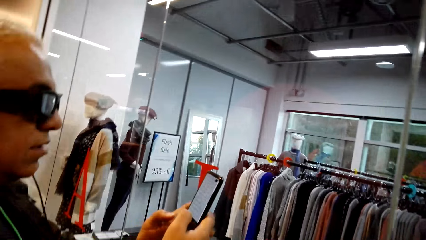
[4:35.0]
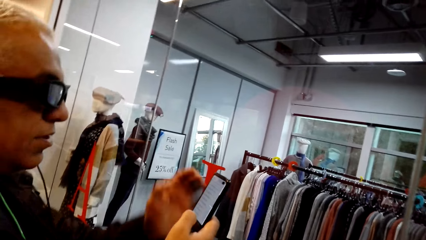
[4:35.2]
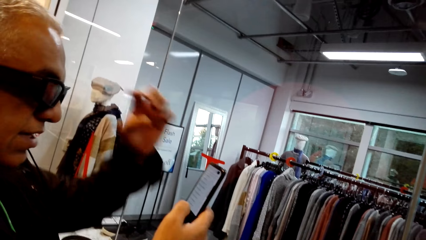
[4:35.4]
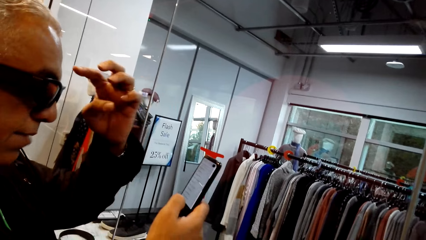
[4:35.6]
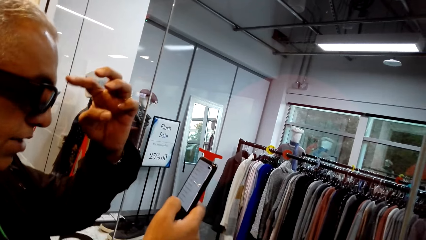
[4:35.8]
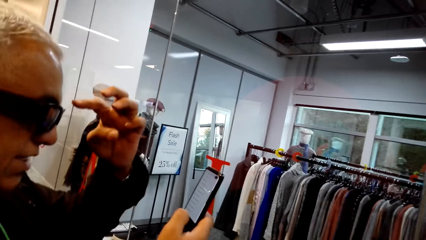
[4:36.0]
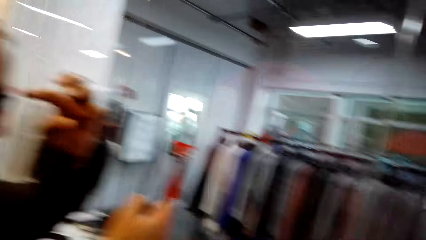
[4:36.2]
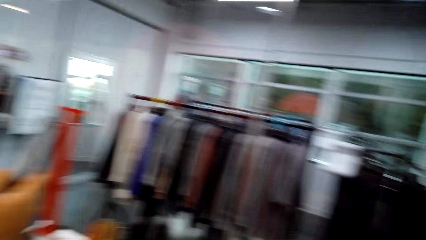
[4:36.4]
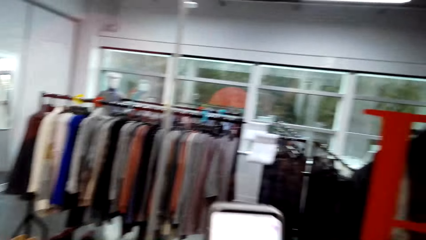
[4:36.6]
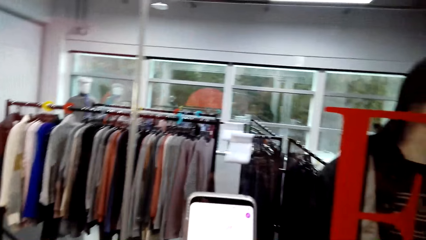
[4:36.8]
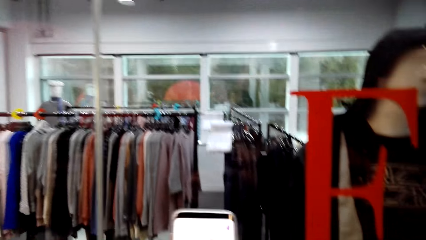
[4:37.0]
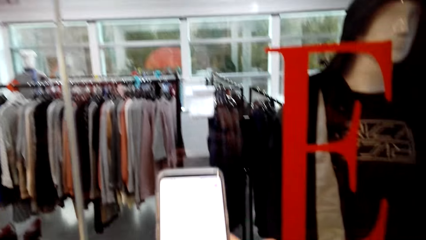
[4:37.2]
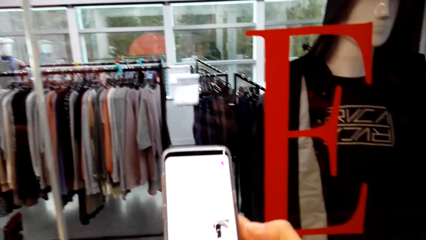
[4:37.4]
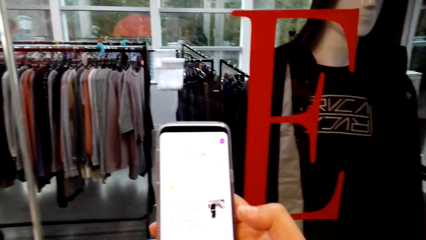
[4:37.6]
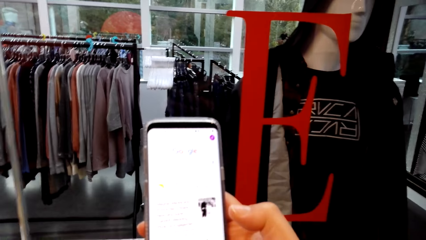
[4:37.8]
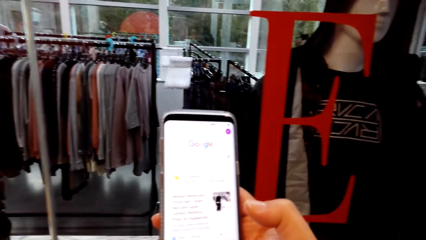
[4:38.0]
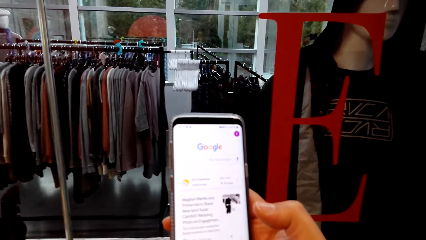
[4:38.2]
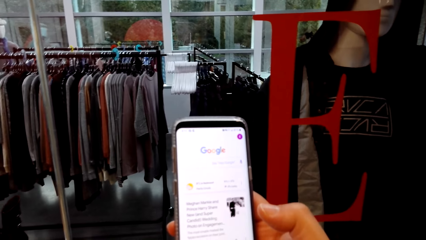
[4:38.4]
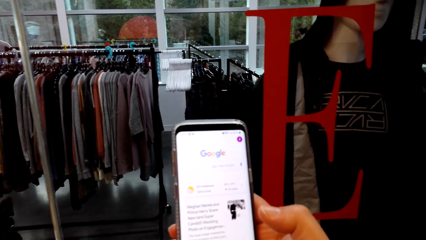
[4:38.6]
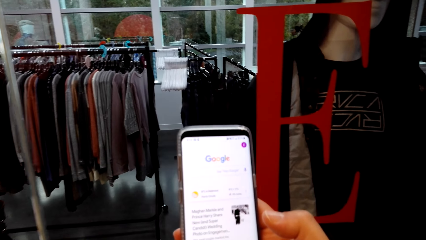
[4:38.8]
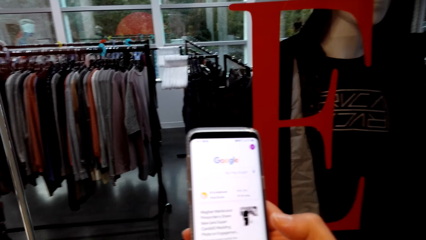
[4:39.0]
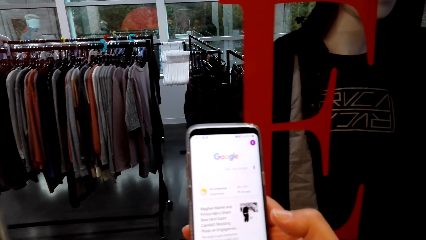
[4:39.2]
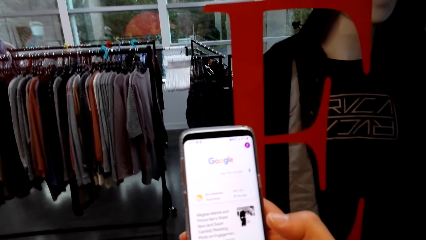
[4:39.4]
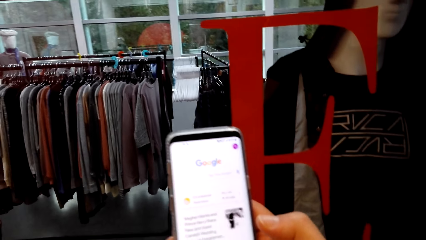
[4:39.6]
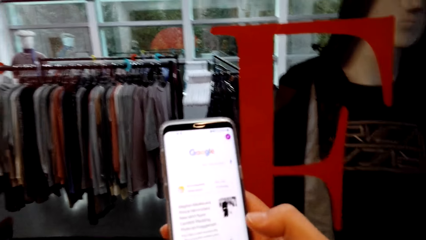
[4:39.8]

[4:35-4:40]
The camera wearer looks at a man. The man looks at the phone screen and talks to the camera wearer. The camera wearer talks to the man and looks at the phone screen. They hold the phone in the store.

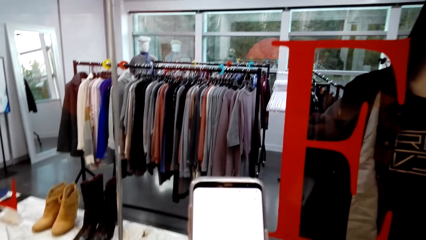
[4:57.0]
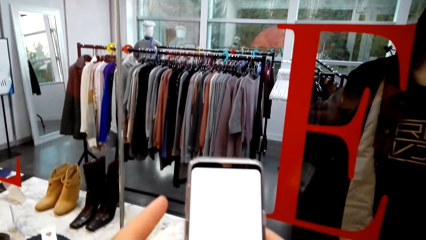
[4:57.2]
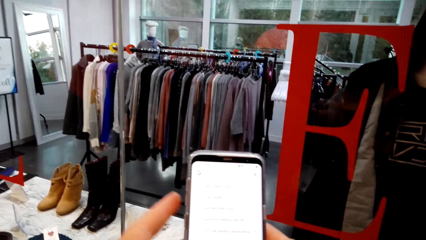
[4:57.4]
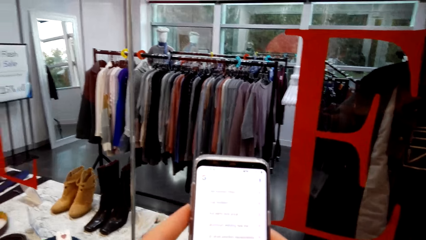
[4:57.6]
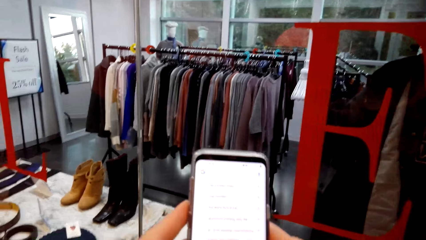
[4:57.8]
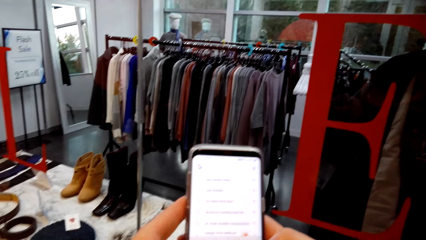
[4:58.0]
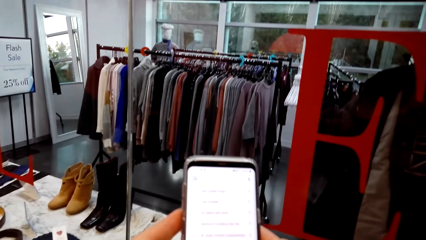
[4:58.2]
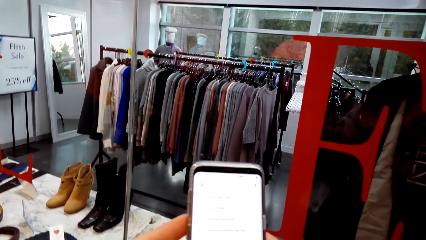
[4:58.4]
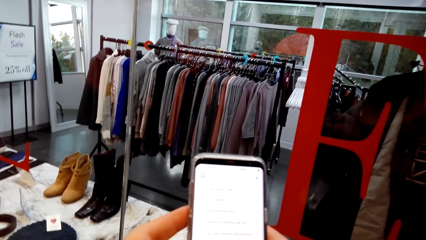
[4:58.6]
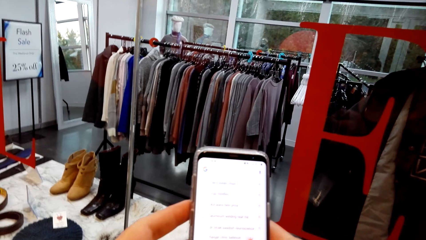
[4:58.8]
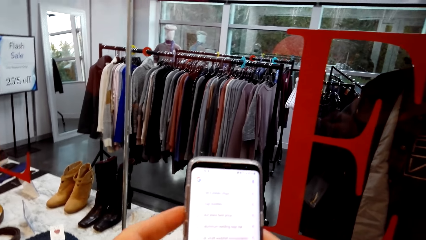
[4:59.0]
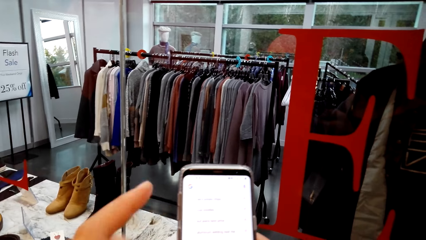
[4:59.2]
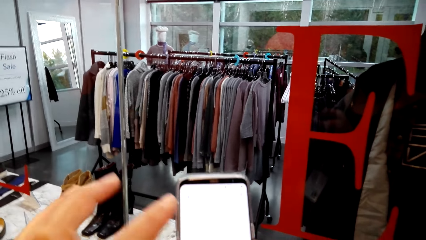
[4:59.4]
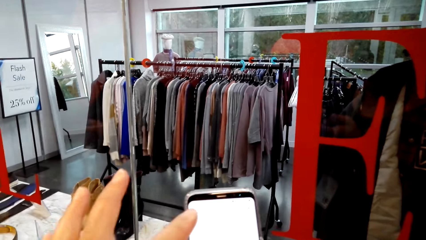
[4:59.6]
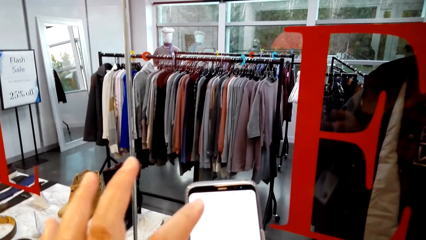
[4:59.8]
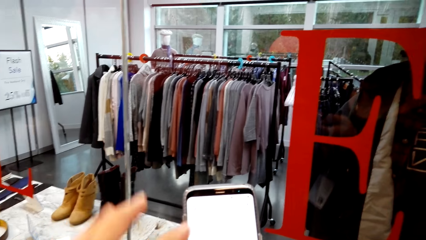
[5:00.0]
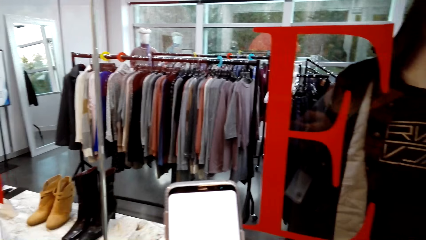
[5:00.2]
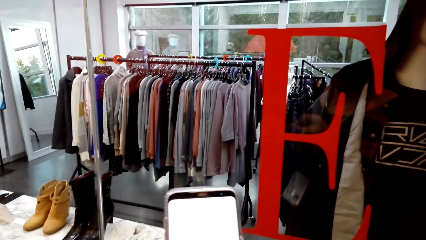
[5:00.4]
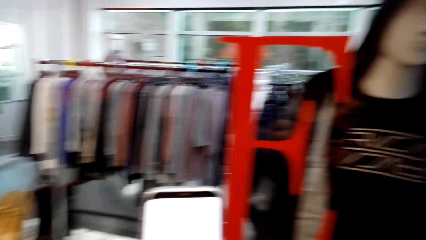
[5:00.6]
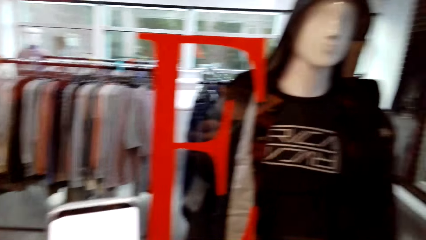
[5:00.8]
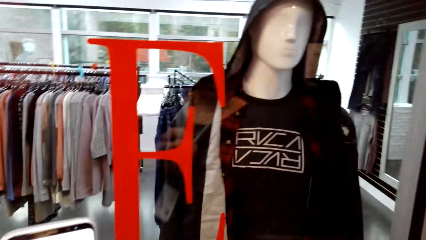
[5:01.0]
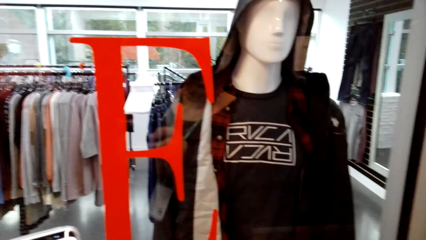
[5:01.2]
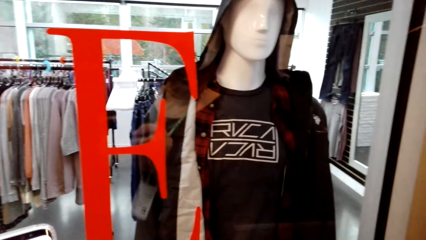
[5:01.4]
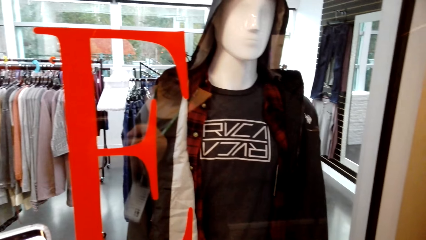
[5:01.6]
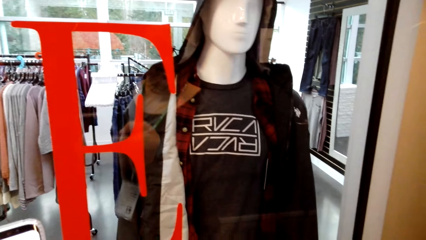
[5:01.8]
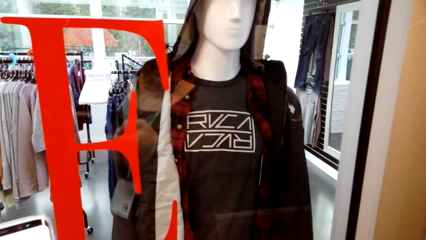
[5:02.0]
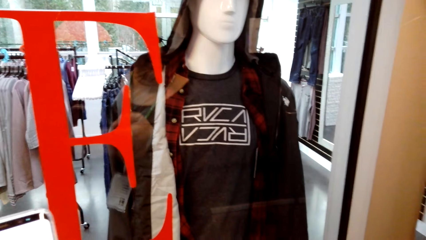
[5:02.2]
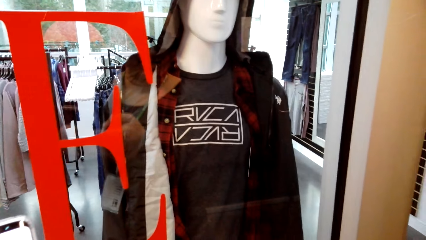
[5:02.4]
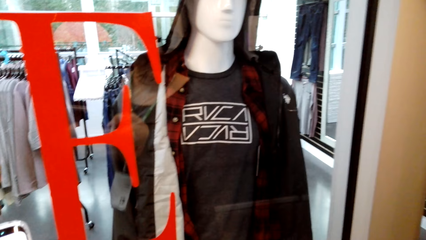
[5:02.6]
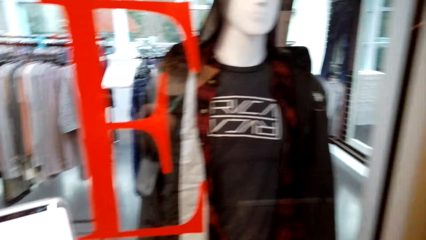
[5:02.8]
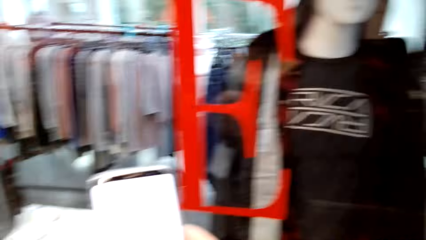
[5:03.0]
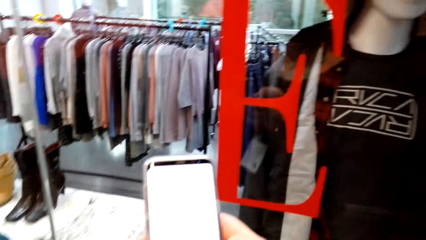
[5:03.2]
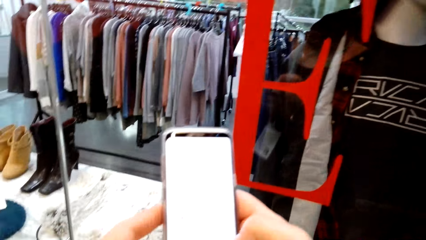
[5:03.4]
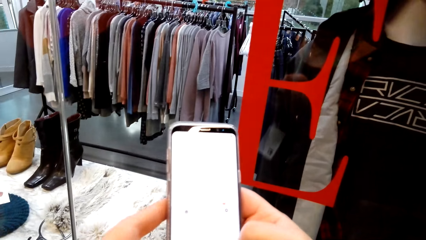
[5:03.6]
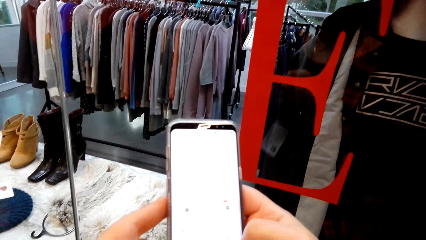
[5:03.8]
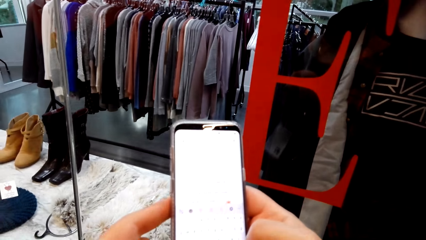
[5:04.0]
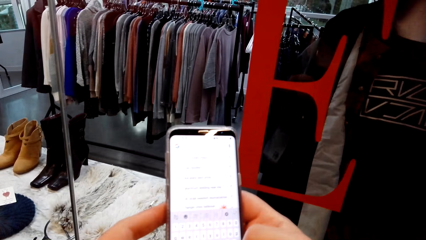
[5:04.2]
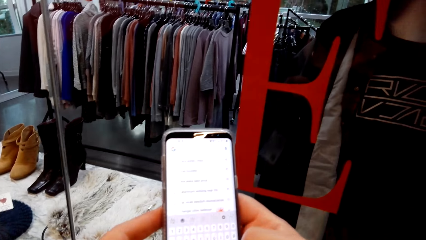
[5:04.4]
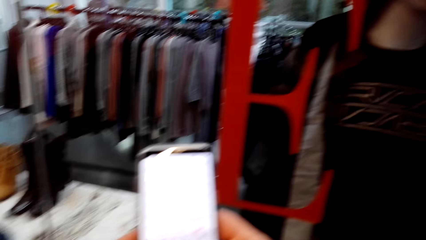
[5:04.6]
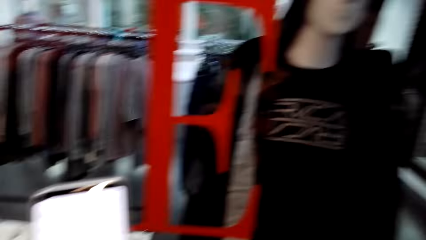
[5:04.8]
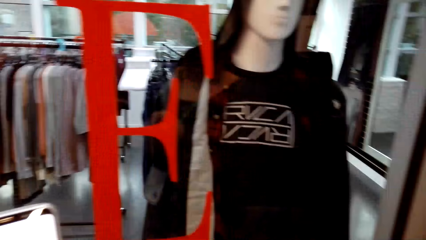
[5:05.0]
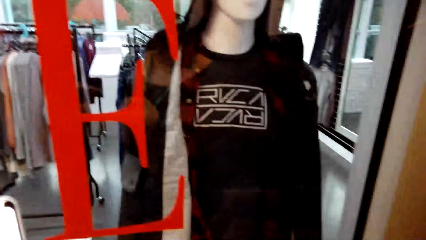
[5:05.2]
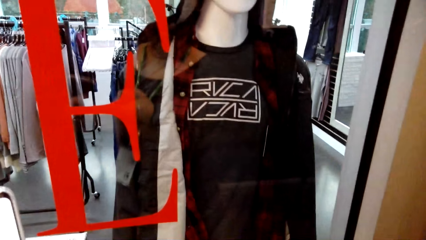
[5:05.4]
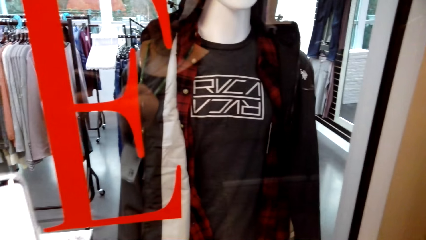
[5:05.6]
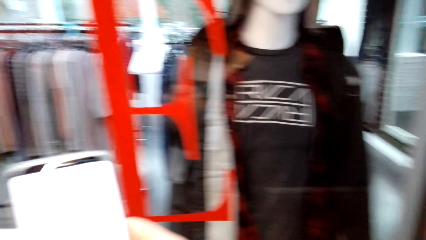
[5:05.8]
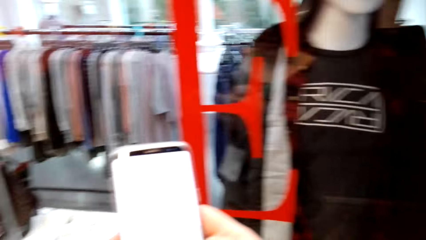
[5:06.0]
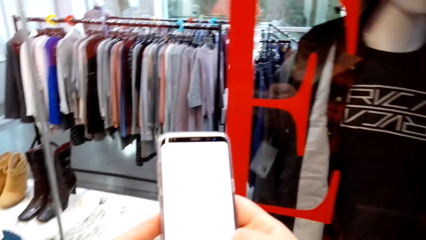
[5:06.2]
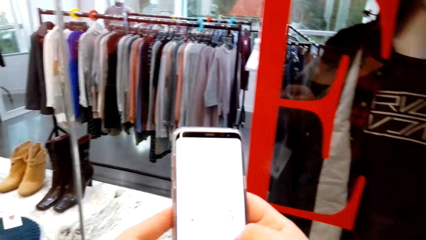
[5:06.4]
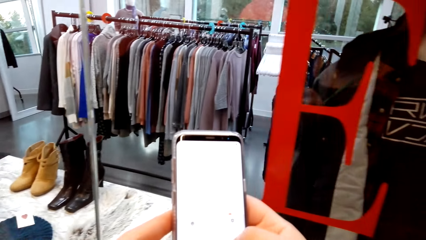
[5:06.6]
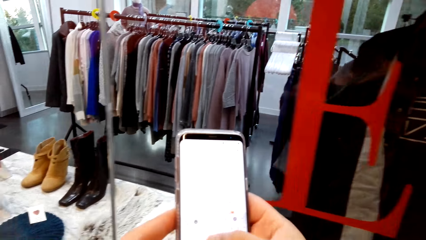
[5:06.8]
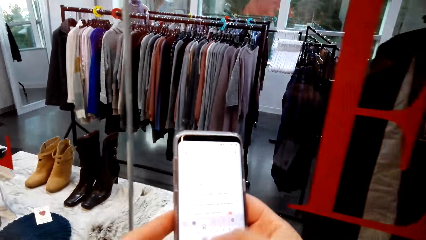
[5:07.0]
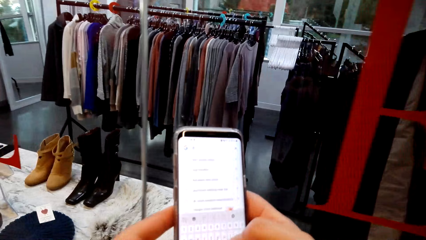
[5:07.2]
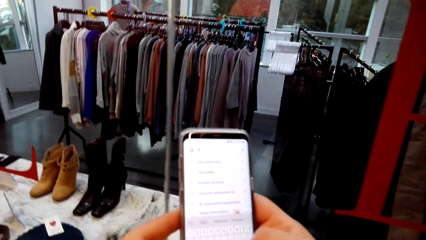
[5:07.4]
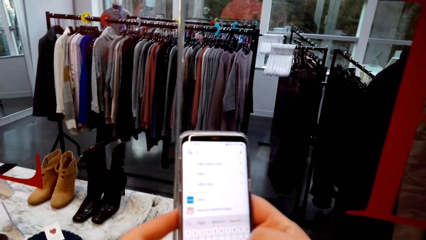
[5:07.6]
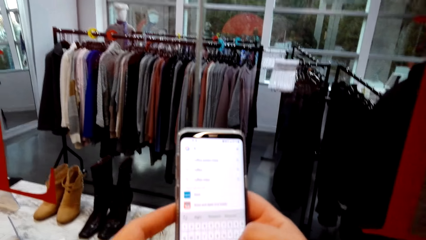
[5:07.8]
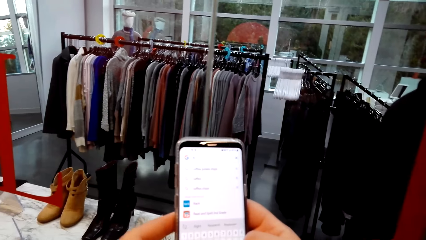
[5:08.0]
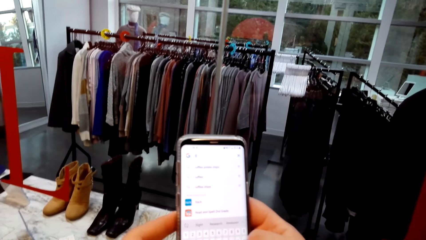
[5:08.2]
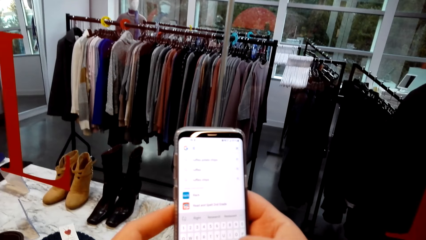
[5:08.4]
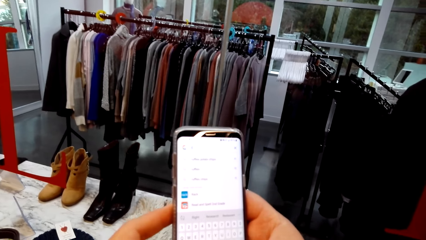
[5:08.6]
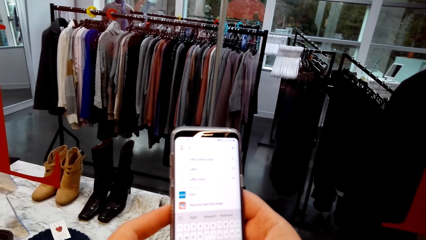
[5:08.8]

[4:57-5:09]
The camera wearer looks at the phone screen. They look at the phone screen again and touch the phone screen. They look around. They look at the phone screen. They hold the phone with both hands in the store. They look at the phone screen and talk to a man. They talk to the man again and look around. The man talks to the camera wearer. The camera wearer looks at the phone screen.
